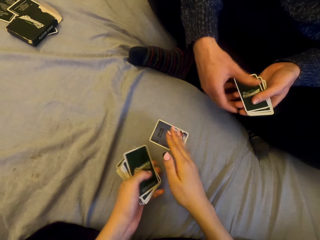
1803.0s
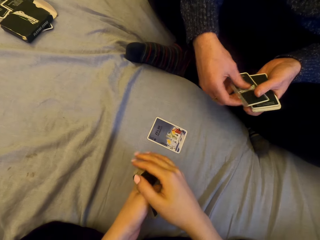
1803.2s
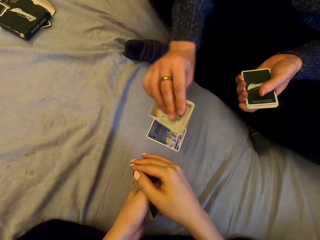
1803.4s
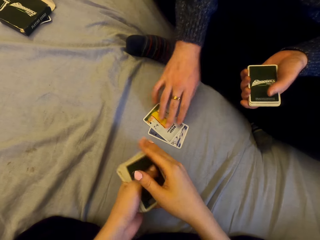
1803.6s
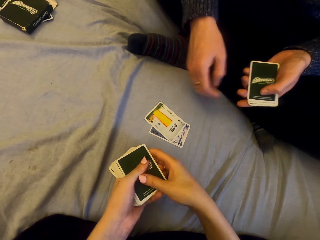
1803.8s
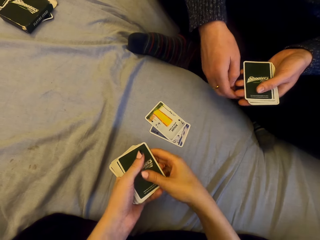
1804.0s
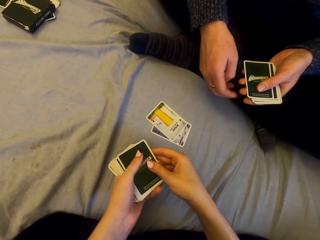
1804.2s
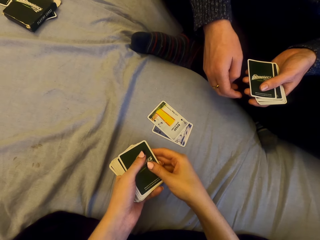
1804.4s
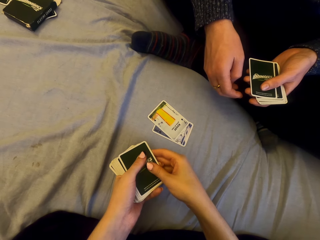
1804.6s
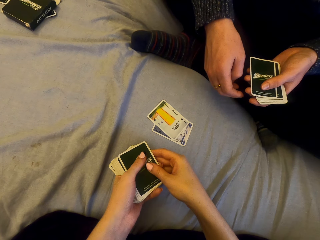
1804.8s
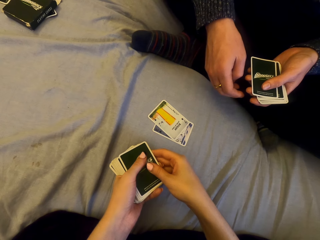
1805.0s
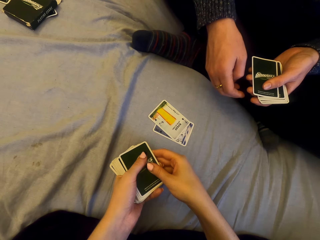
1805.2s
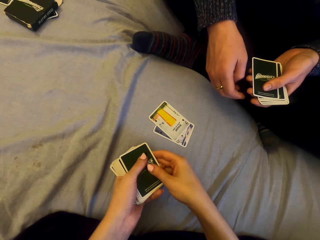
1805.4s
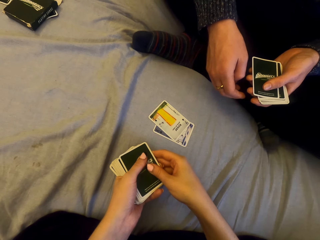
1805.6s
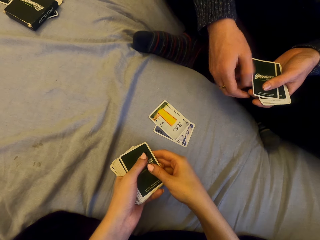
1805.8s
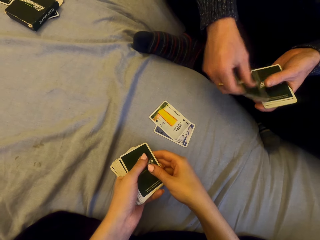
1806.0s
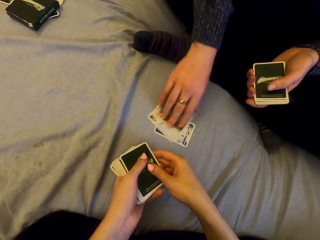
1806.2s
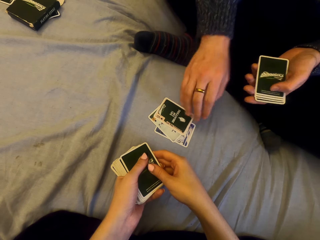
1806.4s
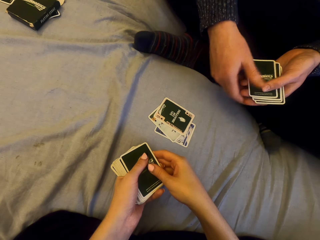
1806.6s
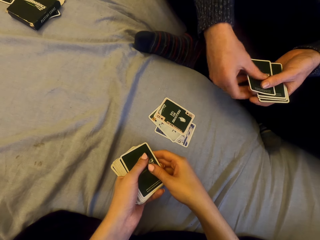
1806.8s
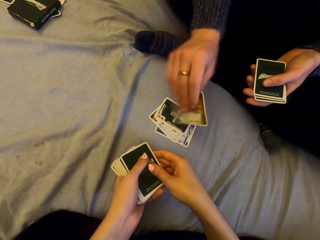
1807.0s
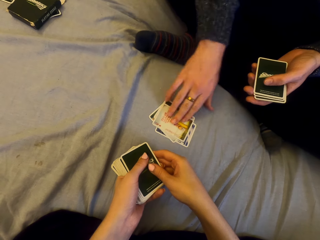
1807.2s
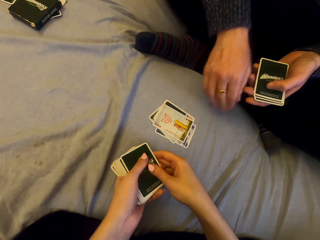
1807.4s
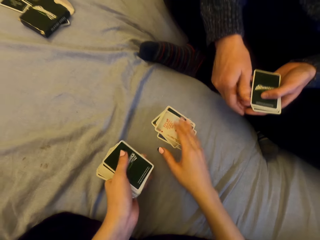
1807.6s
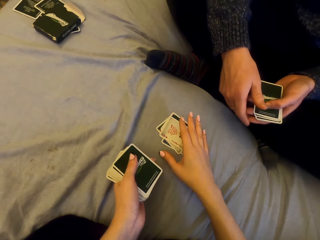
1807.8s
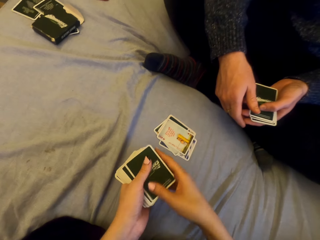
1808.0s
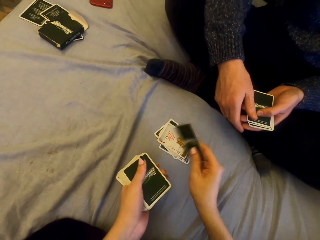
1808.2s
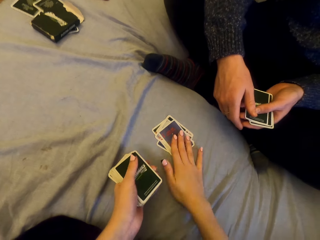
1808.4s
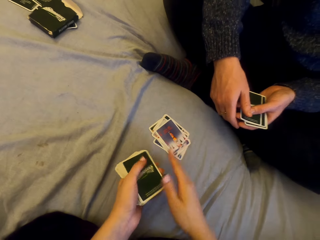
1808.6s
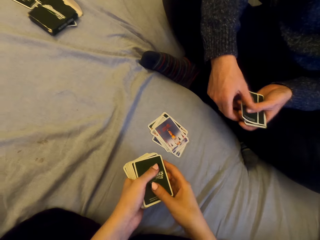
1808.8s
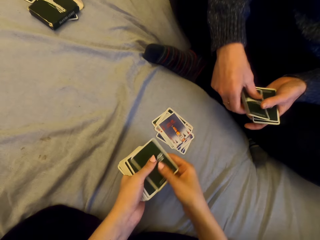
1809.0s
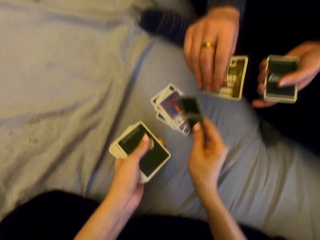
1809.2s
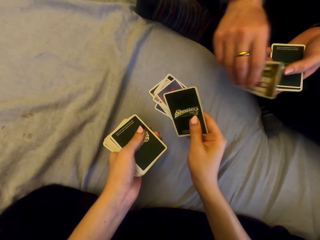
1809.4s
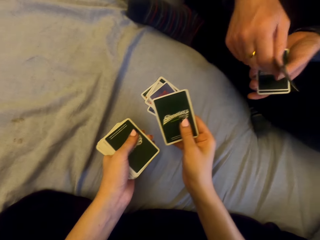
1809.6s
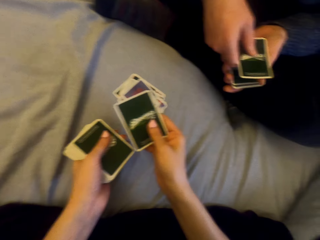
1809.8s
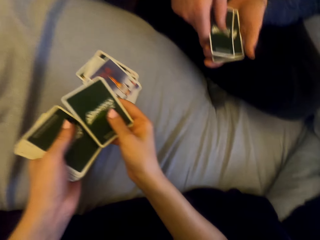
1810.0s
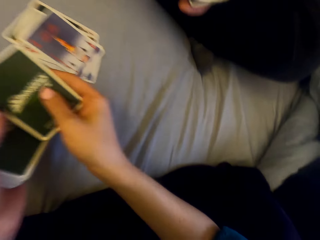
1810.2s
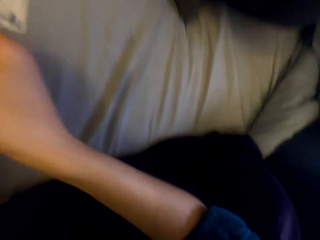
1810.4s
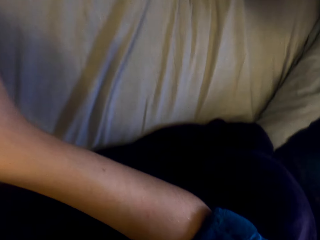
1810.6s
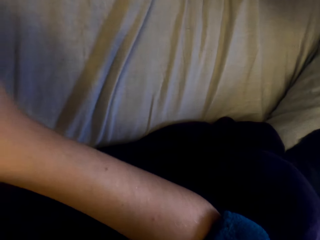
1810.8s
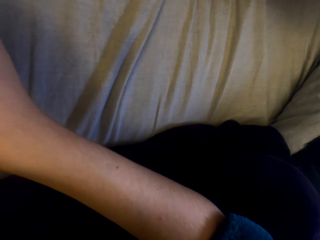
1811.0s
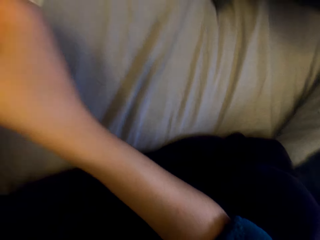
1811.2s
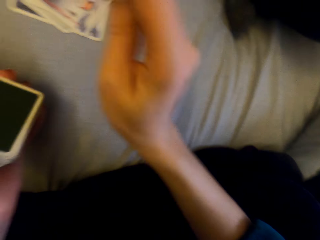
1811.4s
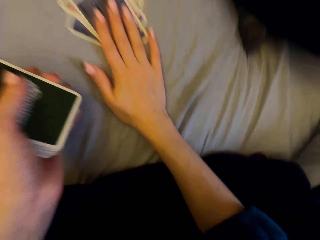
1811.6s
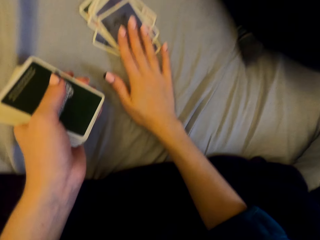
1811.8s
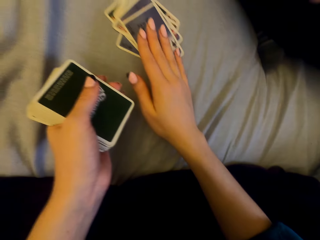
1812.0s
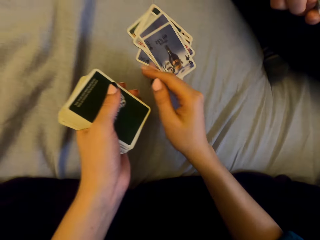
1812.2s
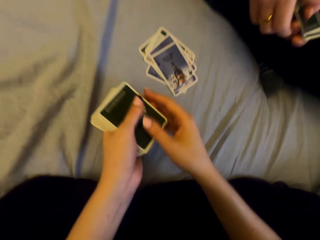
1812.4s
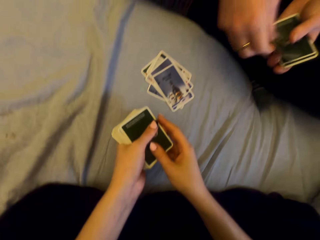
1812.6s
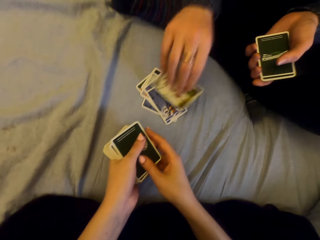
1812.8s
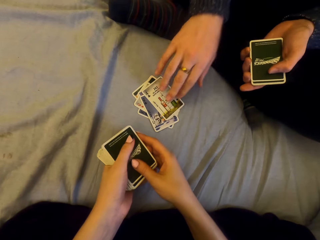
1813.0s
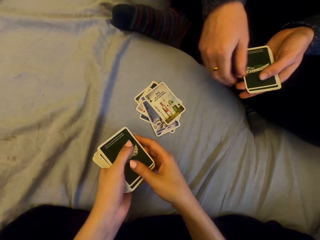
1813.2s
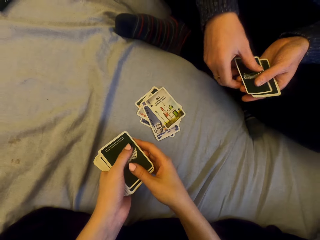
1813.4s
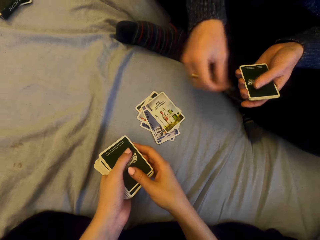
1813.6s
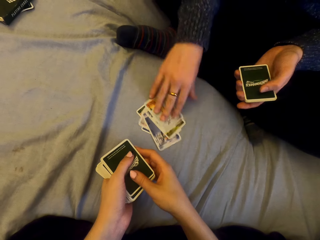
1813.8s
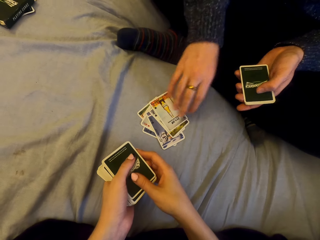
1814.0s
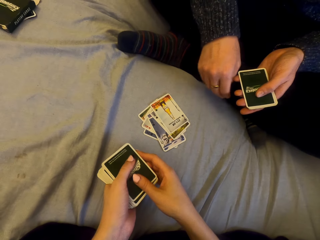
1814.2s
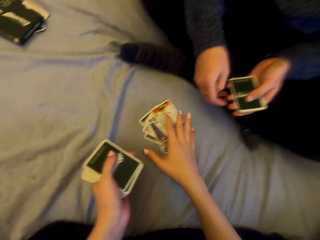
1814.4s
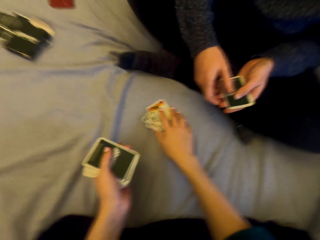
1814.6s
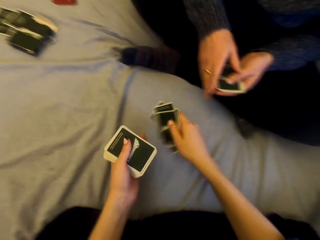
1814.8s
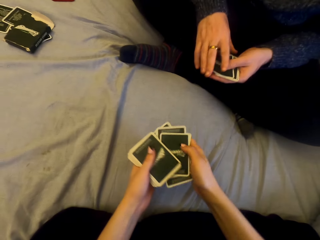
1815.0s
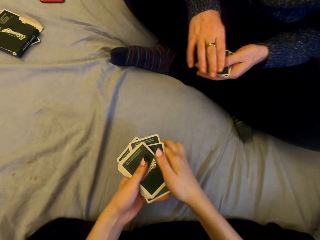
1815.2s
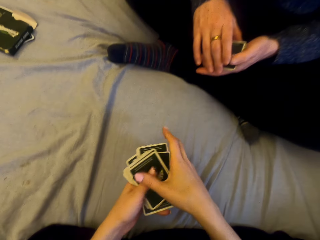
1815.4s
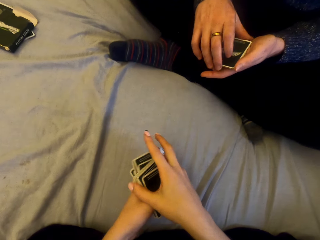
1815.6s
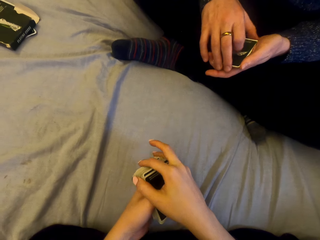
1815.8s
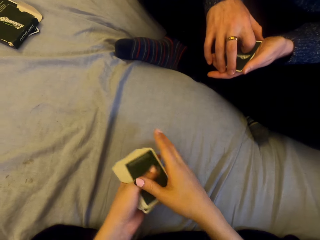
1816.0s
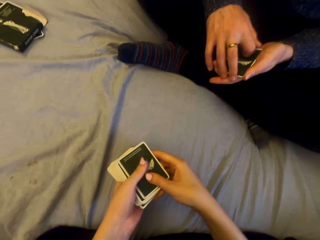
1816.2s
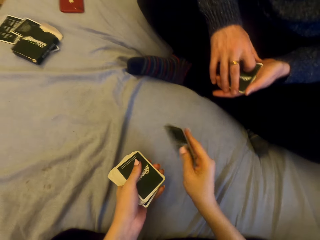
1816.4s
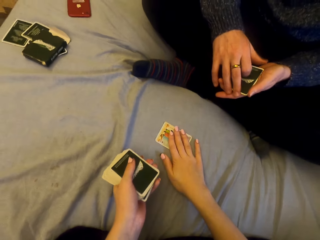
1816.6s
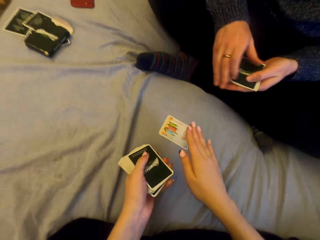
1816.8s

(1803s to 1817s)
The camera wearer plays cards with a man. They put the card on the sheet. The man puts the card on the sheet repeatedly. The camera wearer puts the card on the sheet. They put the card on the sheet again. The man puts the card on the sheet. The man puts the card on the sheet again. The camera wearer picks the cards. They play cards with the man.

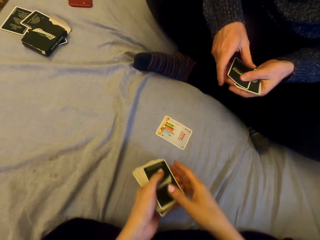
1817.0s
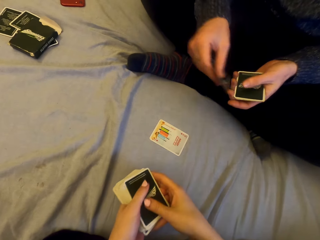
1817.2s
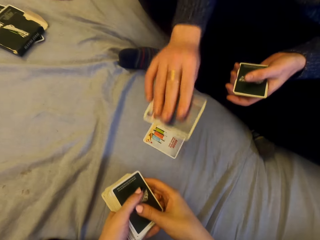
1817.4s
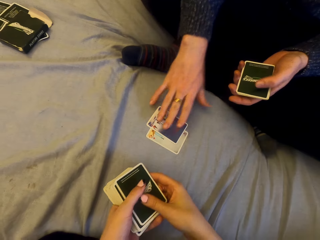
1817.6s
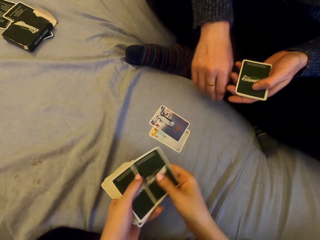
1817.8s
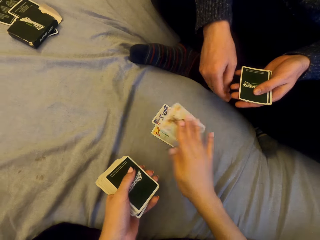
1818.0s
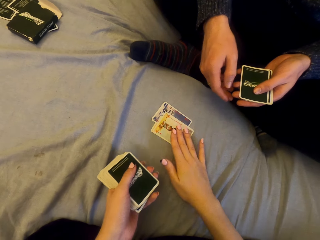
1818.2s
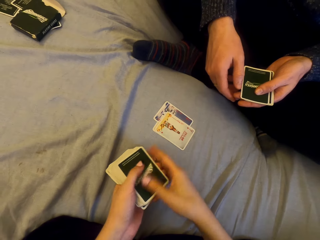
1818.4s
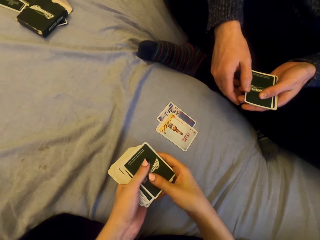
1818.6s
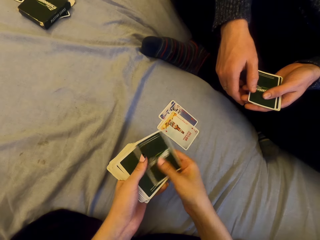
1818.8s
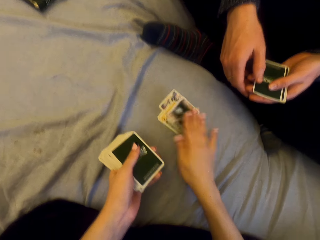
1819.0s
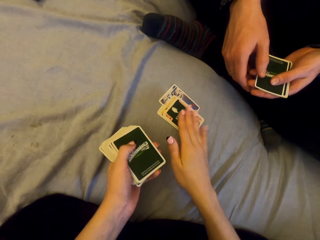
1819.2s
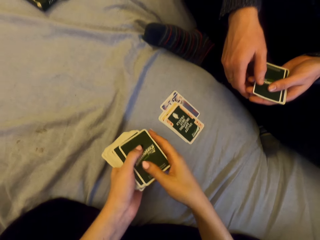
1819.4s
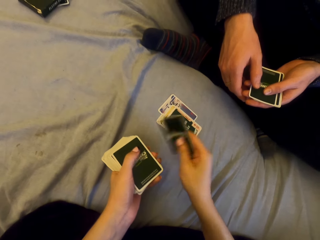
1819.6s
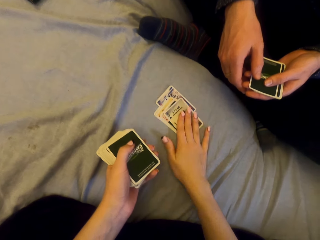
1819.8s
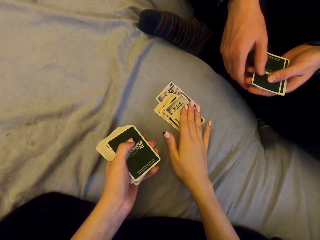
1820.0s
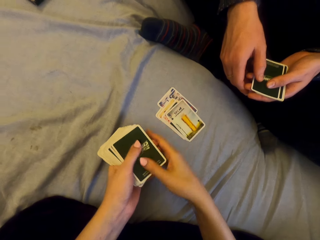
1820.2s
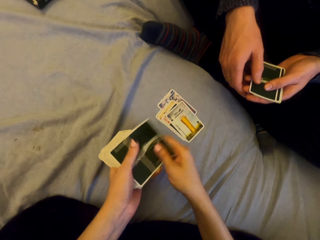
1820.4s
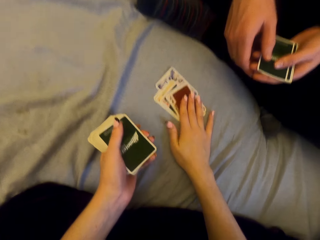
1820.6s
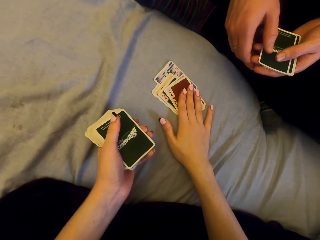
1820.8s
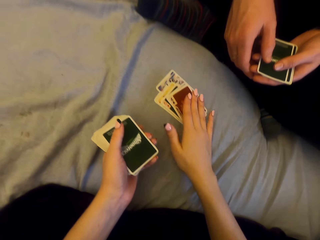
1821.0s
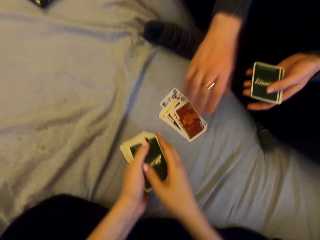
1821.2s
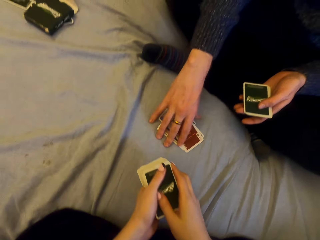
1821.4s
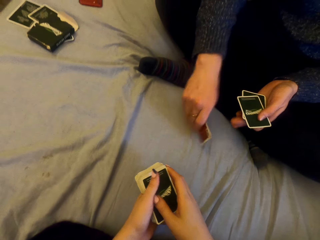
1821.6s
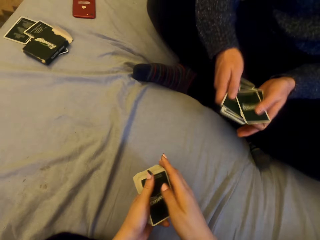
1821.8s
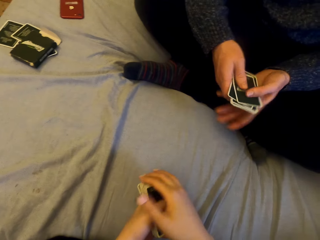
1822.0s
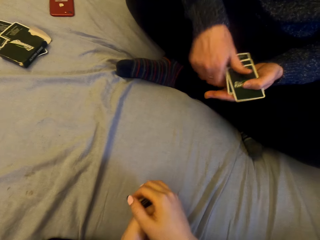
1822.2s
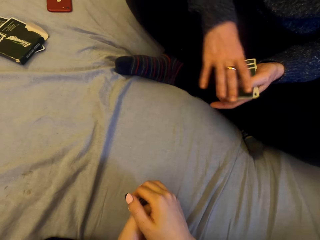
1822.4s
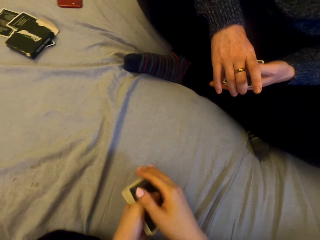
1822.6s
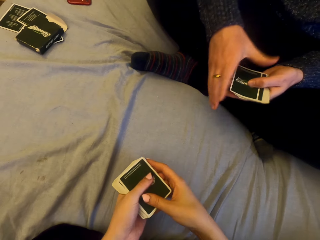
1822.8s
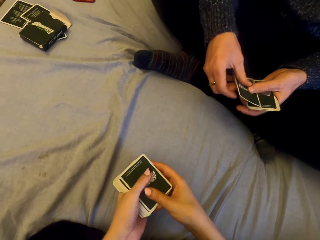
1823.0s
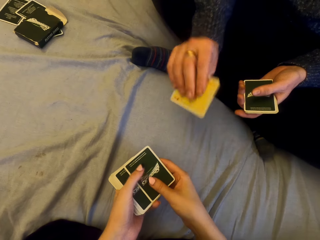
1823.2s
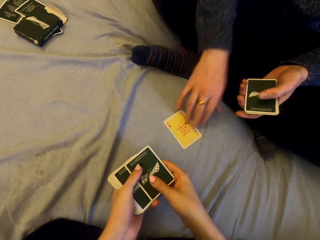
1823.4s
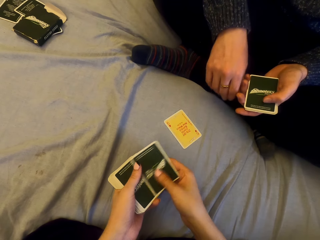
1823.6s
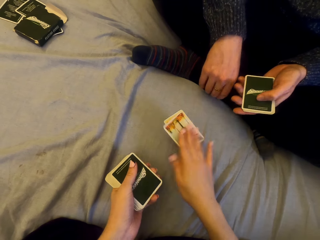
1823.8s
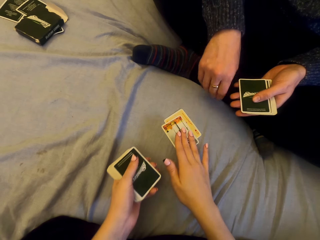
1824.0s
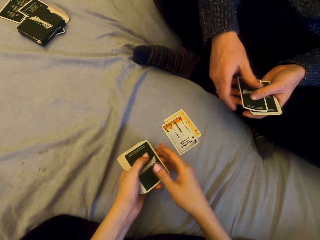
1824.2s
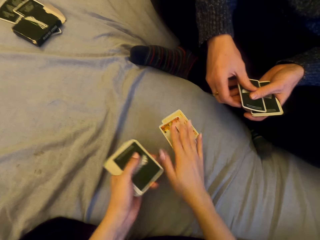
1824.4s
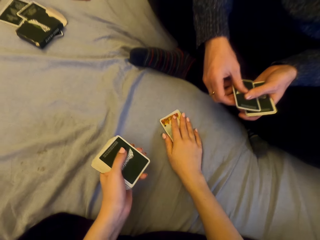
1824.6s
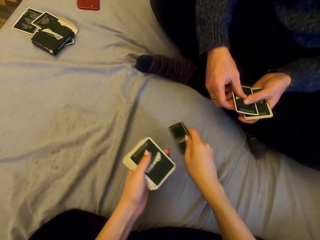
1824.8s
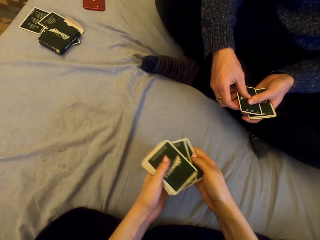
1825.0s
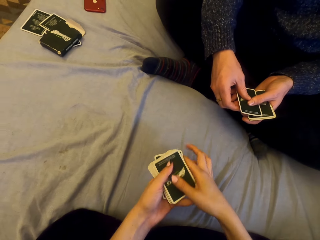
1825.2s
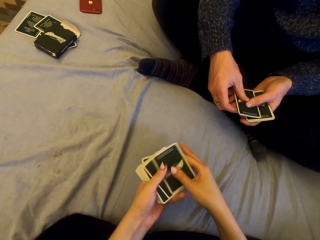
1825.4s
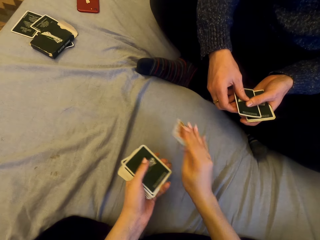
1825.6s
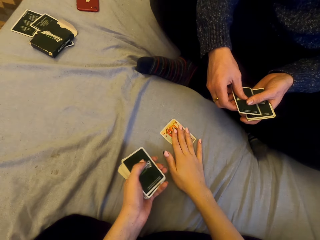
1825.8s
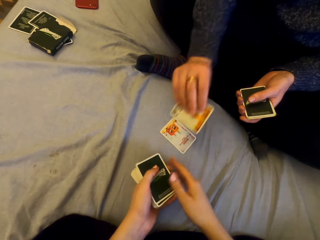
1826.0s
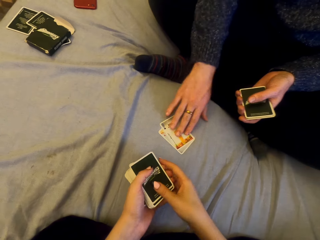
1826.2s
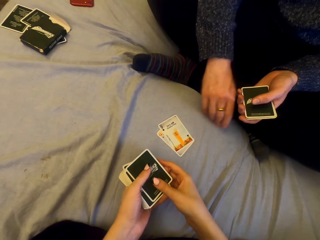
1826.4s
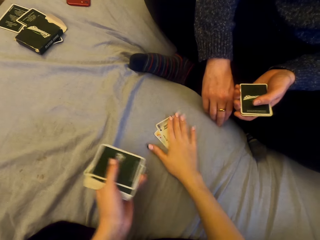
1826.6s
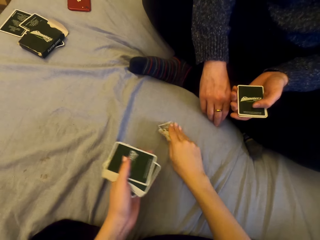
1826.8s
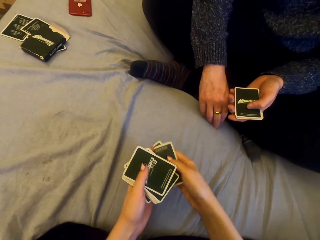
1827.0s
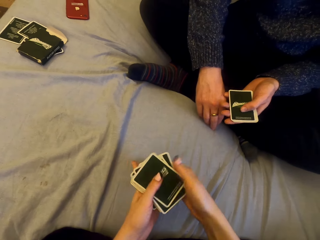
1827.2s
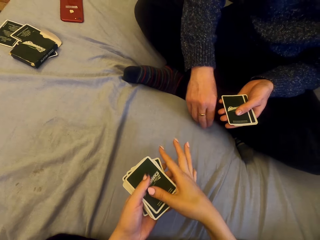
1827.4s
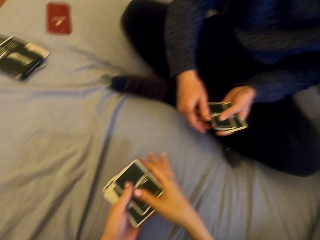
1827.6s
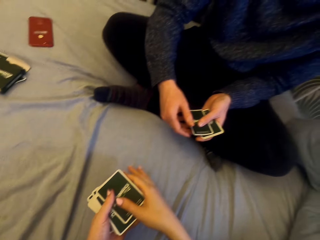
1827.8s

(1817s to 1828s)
The camera wearer puts the card on the sheet repeatedly. A man picks cards. The camera wearer picks the cards. The man plays cards with the camera wearer. The man puts the card on the sheet. The camera wearer puts the card on the sheet. They pick the cards. They play cards with the man. They pick the cards.
